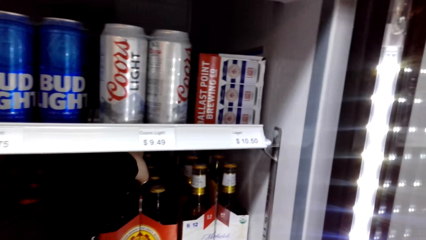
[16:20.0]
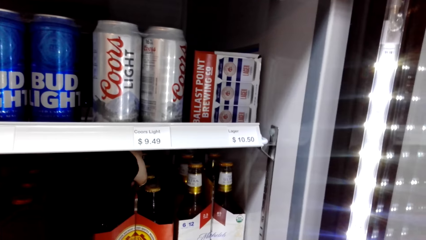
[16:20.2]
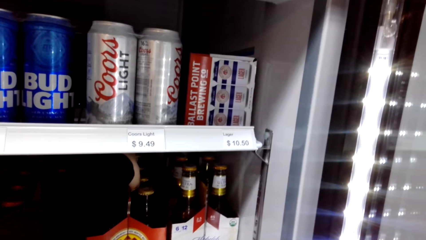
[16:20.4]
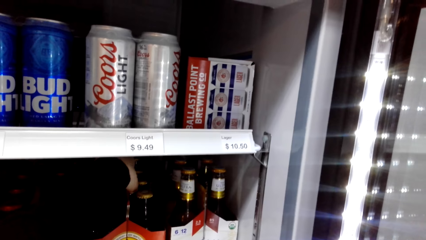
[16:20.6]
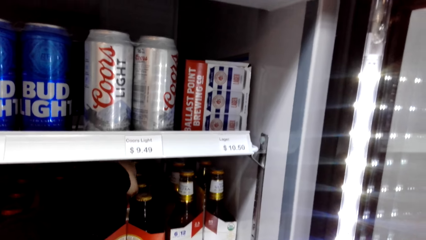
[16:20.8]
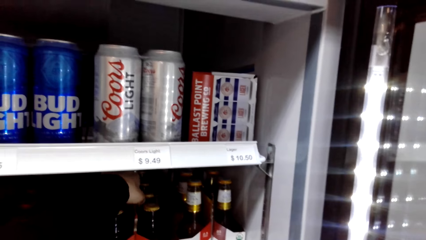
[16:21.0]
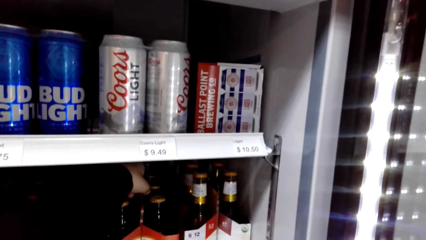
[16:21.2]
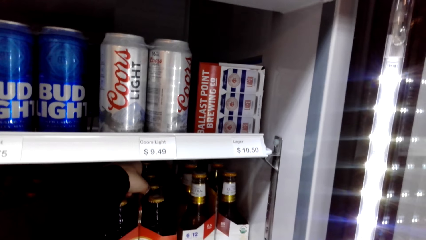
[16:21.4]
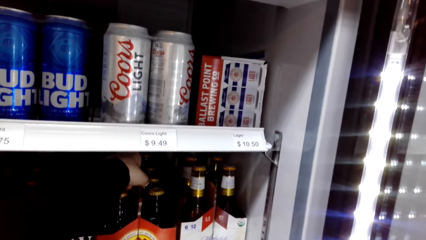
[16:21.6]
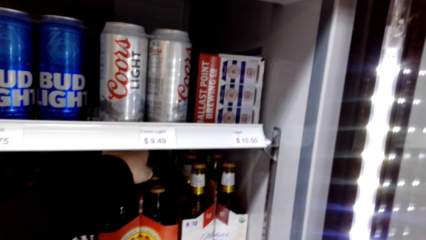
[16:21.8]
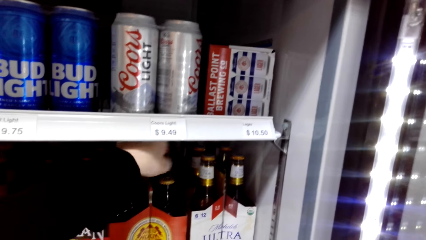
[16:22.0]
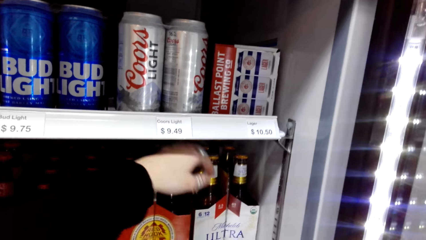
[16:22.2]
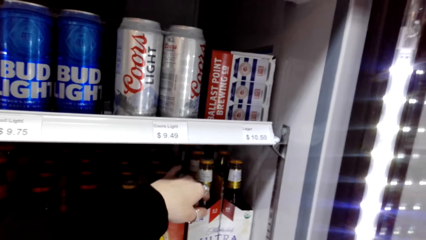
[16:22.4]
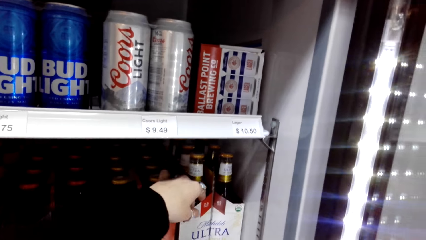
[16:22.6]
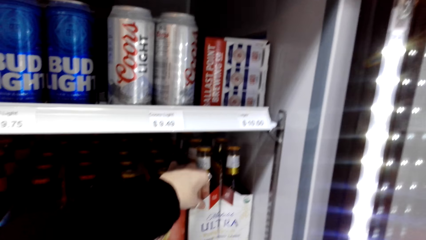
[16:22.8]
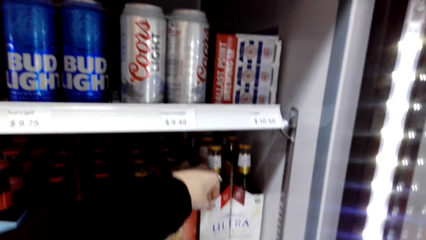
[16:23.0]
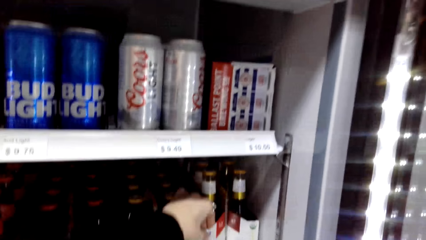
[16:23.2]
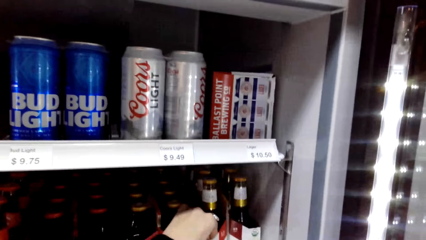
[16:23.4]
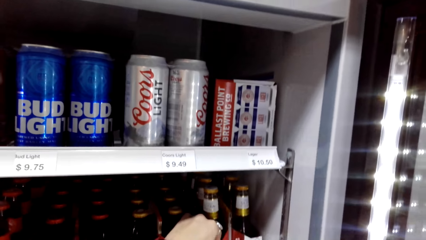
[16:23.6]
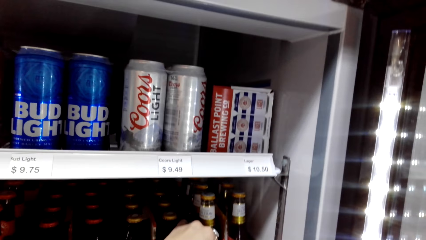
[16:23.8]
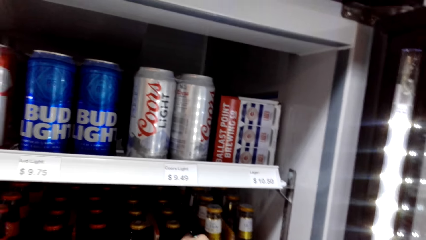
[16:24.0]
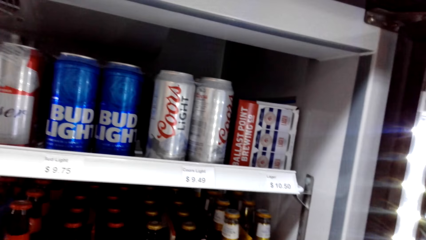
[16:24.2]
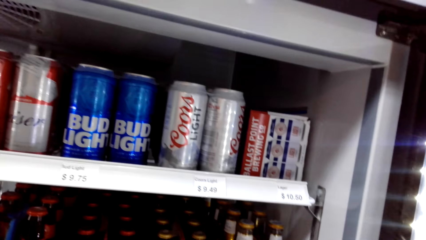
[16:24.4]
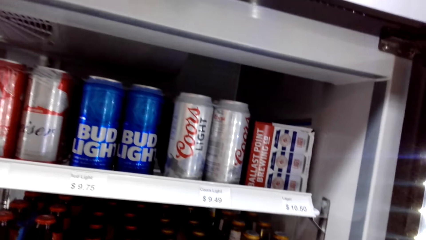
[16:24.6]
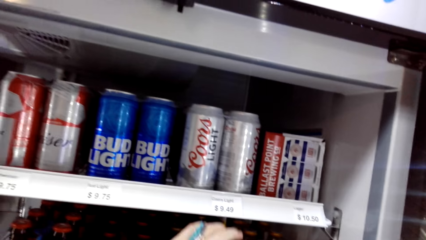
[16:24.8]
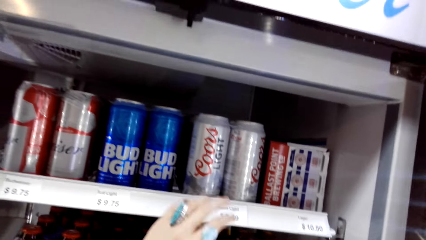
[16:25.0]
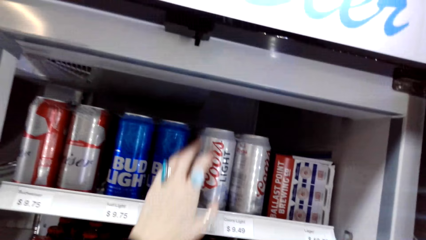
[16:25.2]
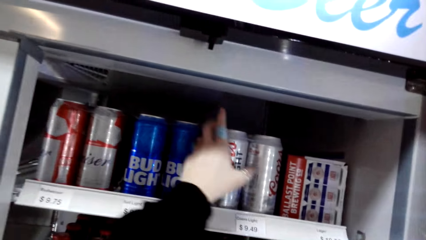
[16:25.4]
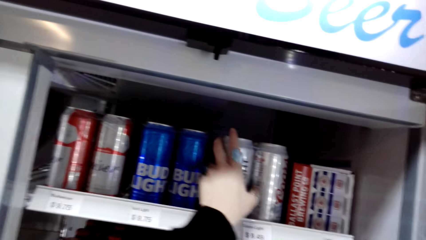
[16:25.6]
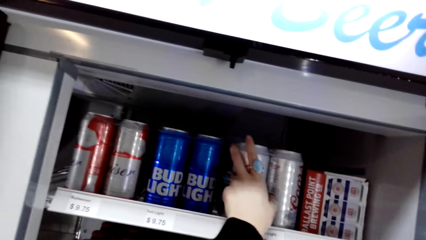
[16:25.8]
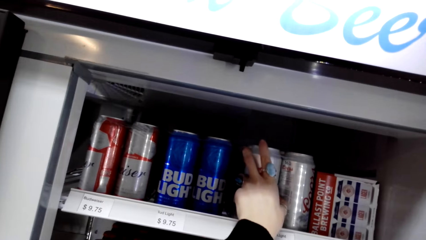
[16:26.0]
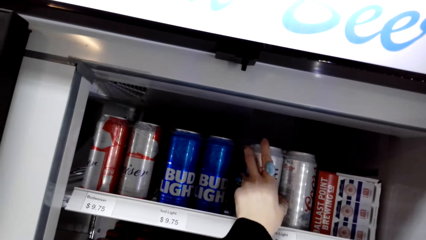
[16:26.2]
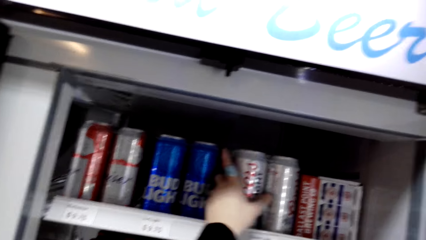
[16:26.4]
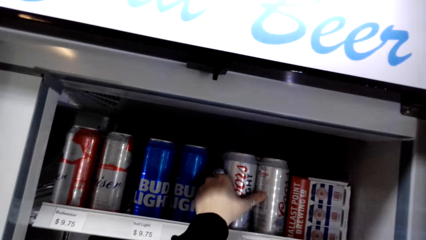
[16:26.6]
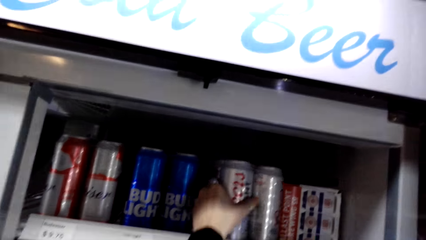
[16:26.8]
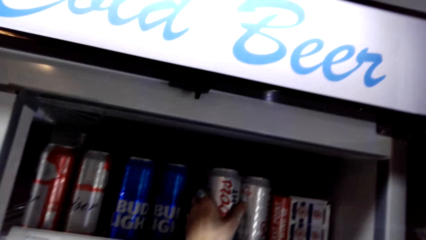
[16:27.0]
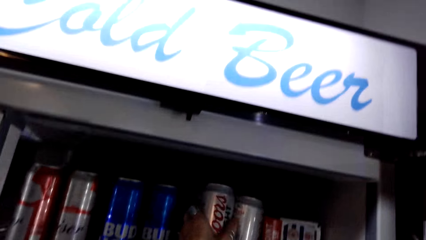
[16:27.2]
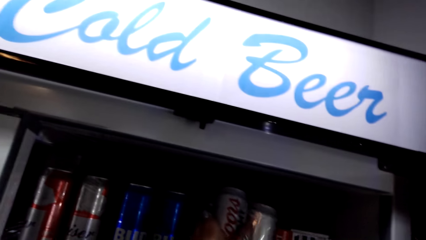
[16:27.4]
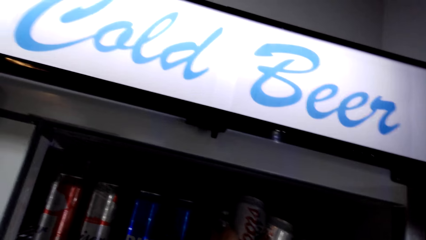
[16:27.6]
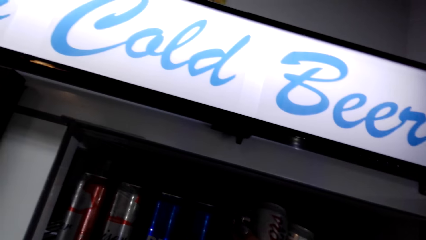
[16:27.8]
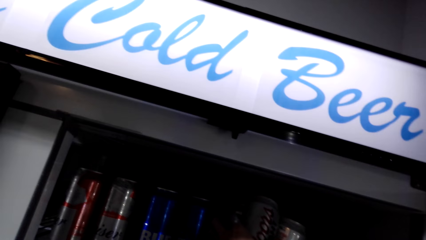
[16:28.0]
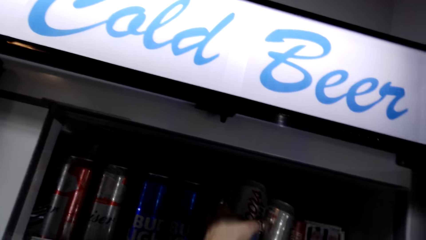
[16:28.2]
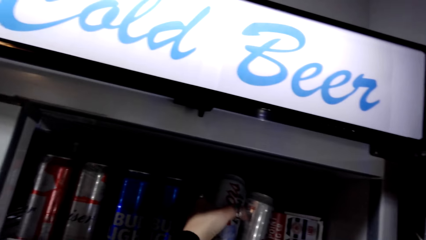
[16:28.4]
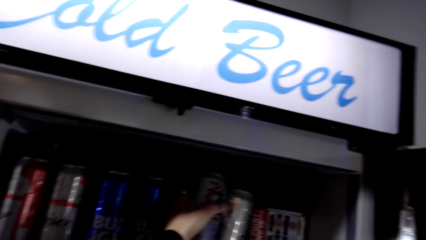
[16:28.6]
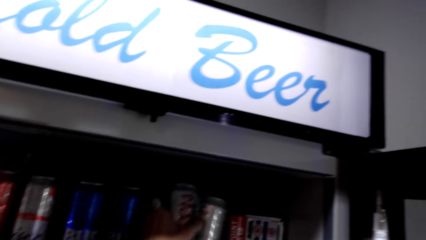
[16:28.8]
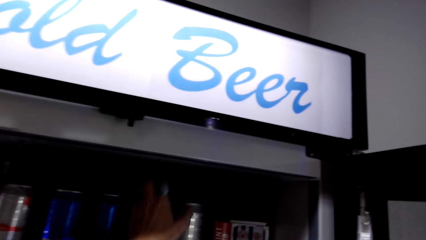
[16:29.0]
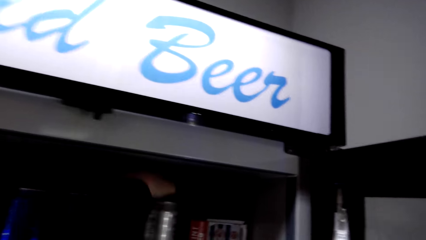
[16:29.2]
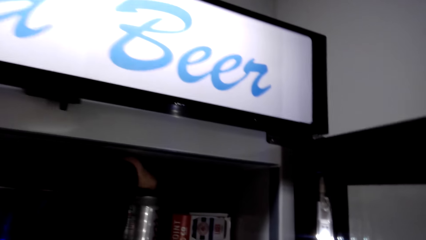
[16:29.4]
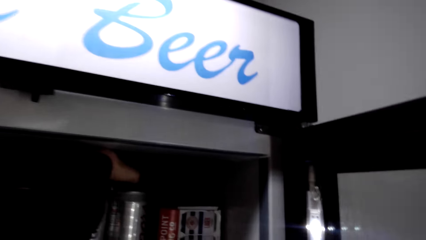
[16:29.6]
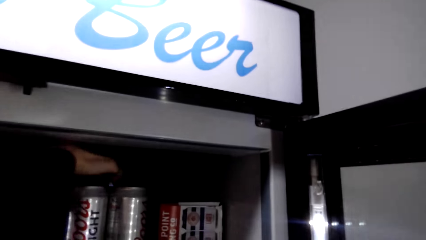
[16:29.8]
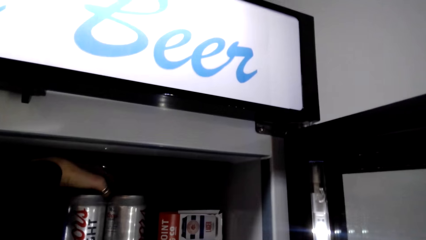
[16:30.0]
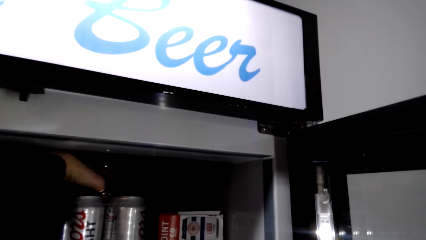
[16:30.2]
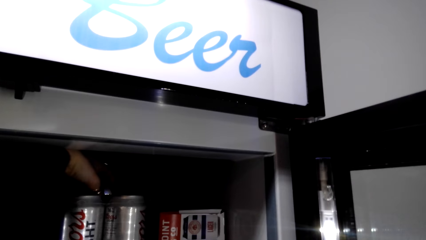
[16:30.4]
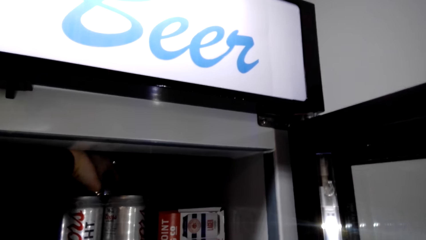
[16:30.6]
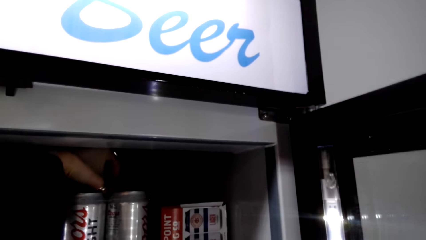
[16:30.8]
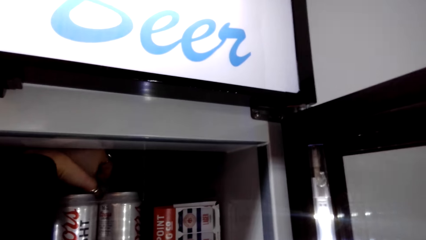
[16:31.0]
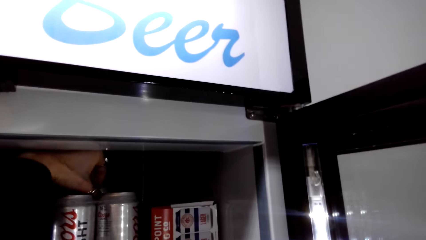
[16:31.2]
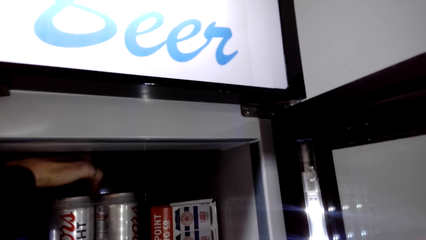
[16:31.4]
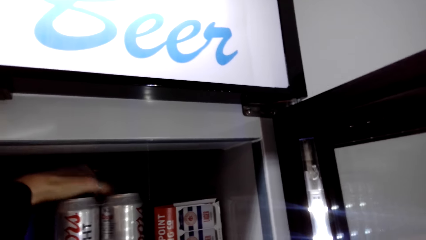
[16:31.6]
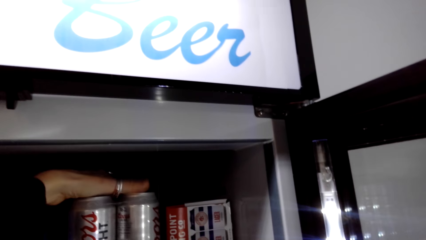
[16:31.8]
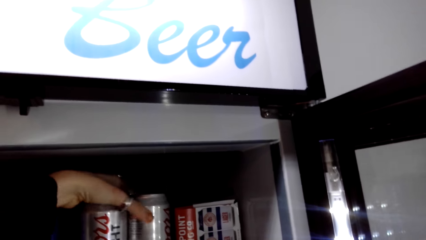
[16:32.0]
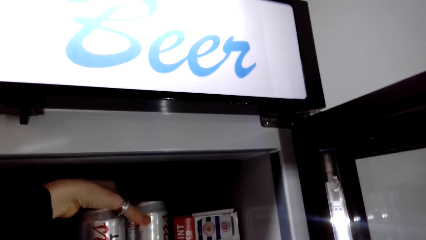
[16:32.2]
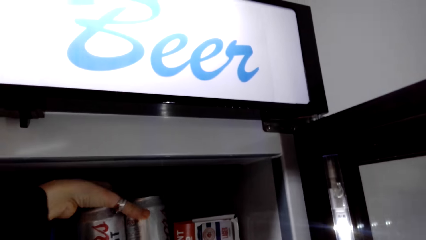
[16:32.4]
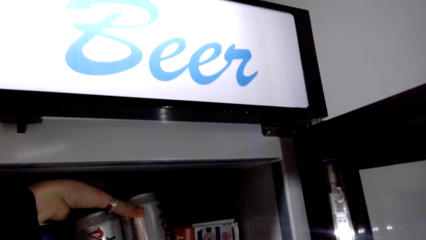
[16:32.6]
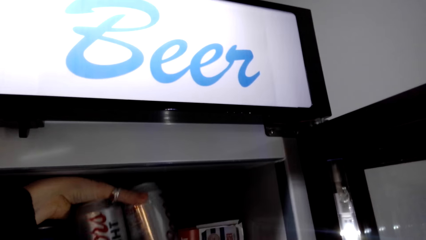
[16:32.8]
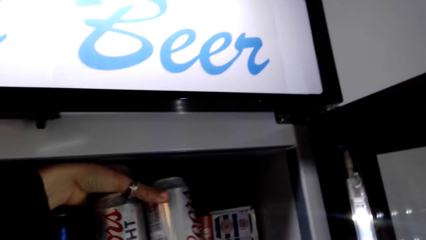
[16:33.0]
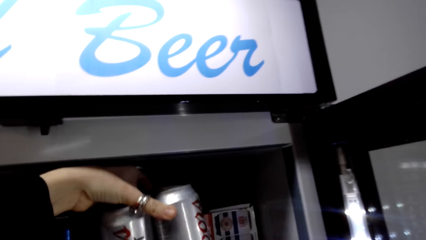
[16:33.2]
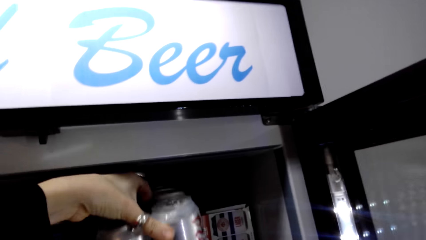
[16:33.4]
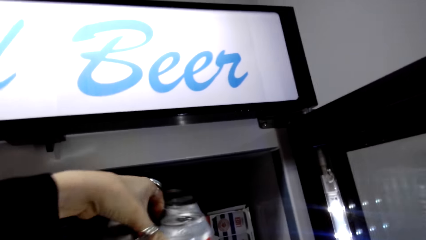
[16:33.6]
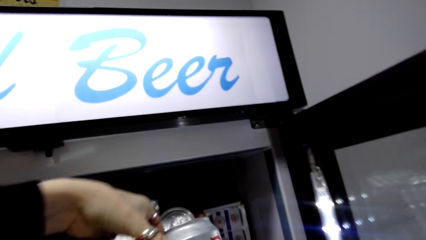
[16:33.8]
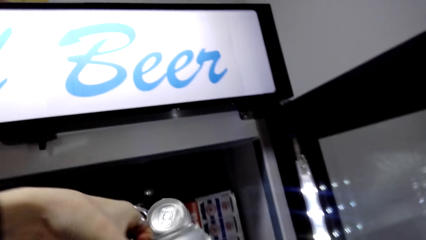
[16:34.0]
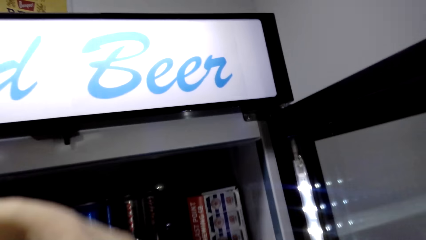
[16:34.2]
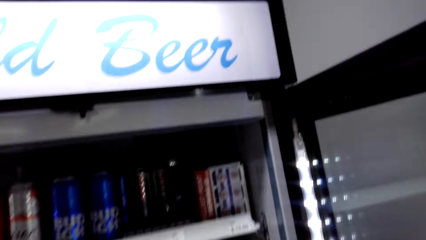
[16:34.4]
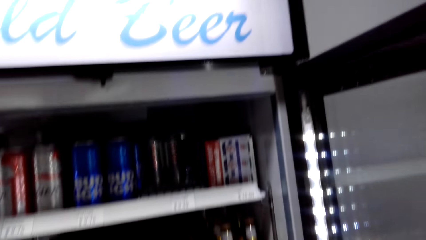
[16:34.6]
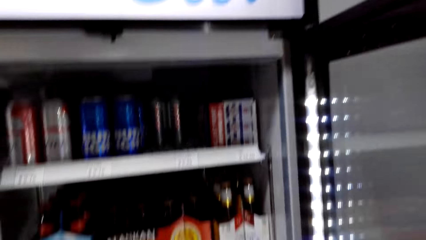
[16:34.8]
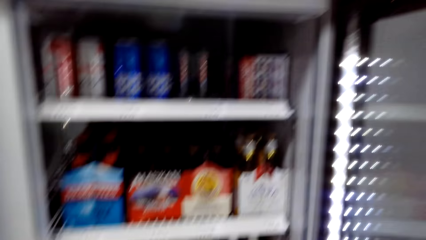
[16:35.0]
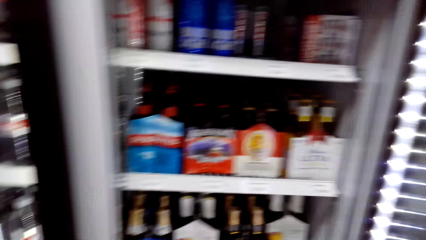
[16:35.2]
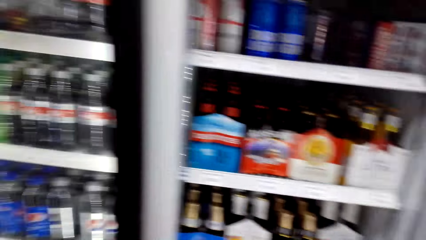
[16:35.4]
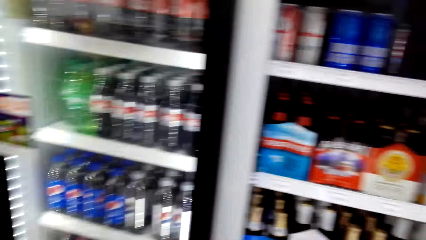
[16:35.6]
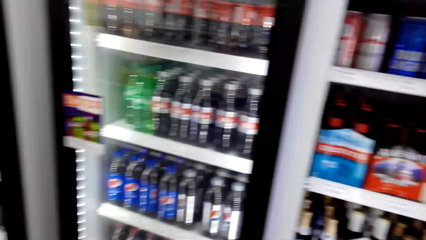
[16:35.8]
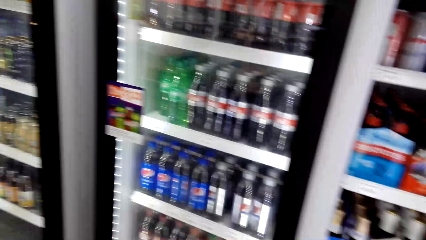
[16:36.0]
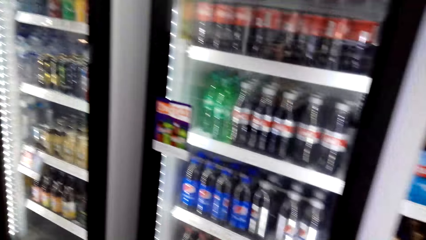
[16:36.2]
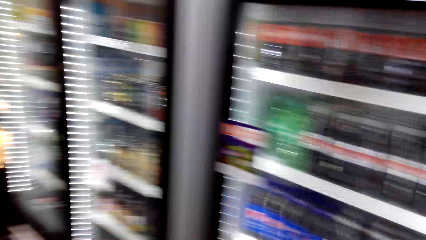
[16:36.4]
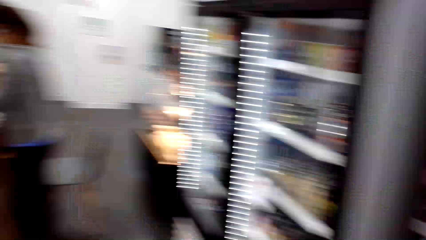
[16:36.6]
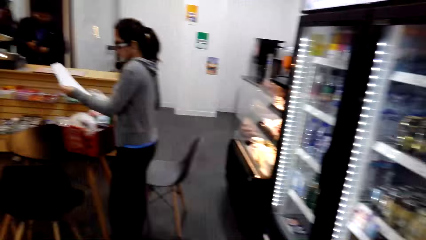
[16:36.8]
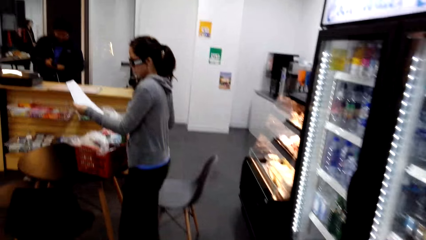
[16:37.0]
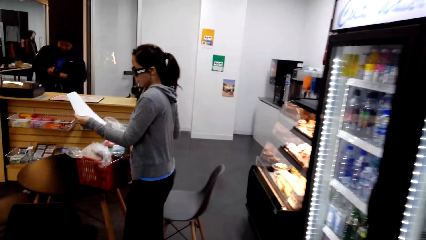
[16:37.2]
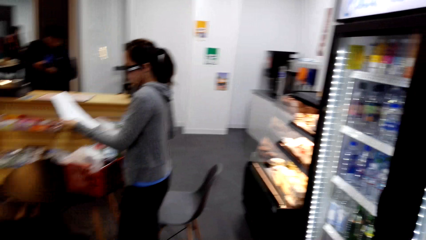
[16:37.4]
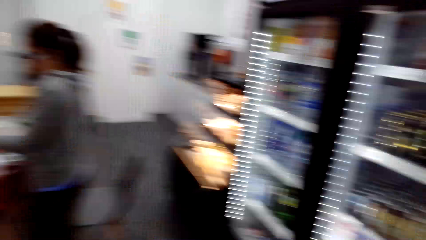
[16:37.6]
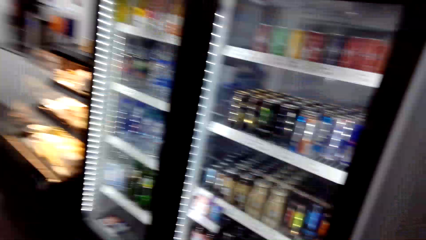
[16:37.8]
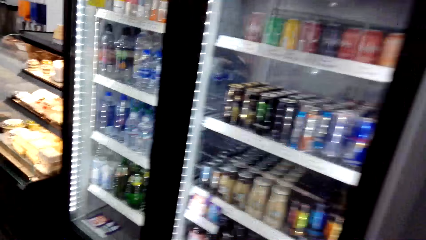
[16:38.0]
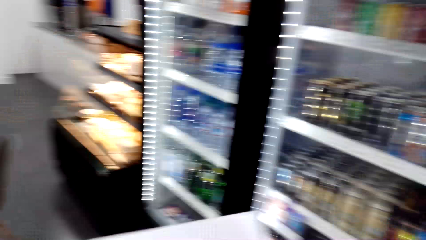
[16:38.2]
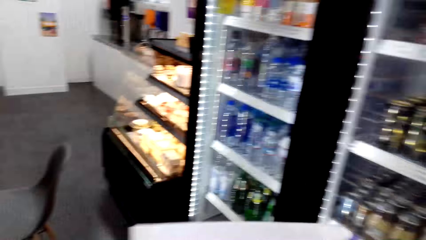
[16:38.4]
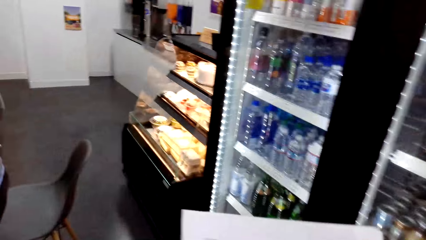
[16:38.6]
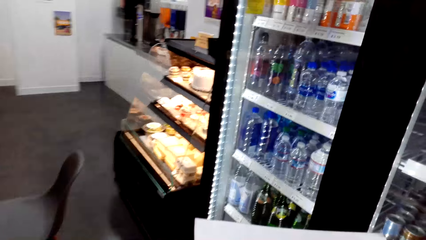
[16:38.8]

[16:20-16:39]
The camera wearer adjusts a beer bottle. They insert a hand inside the refrigerator. They hold a beer packet. They touch a box on the refrigerator. They pick up a pack of energy drinks. They touch a can from the refrigerator. They pick up cans from the refrigerator. They turn around and walk towards a woman. The woman views a list paper.
